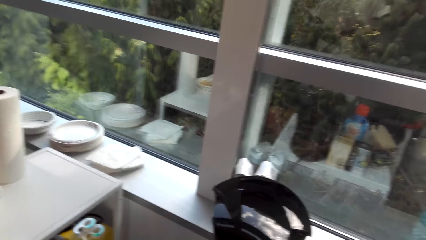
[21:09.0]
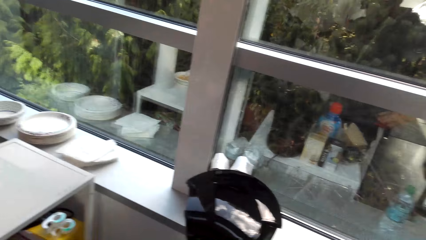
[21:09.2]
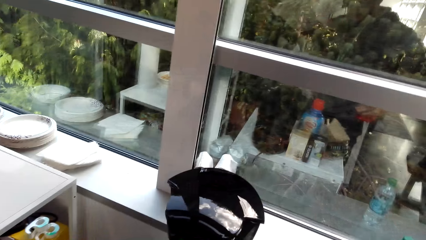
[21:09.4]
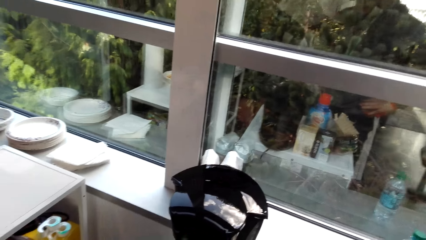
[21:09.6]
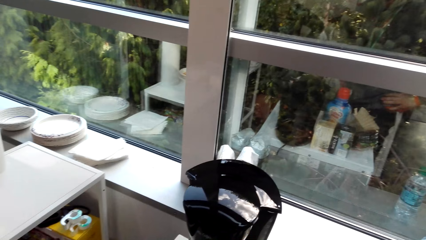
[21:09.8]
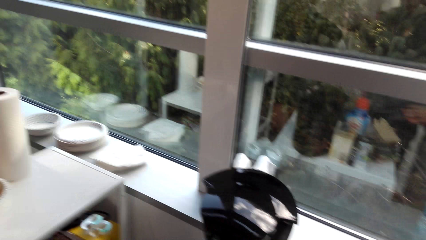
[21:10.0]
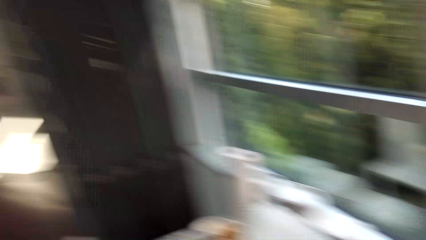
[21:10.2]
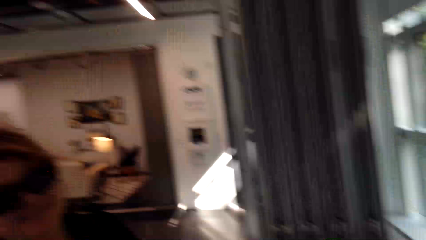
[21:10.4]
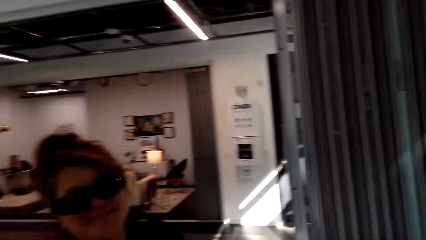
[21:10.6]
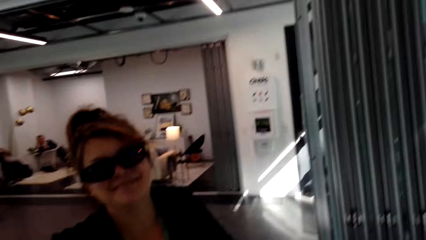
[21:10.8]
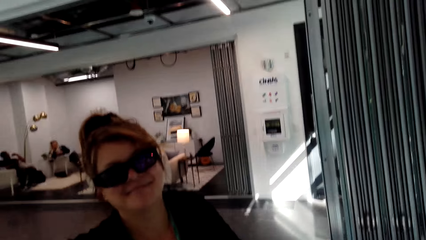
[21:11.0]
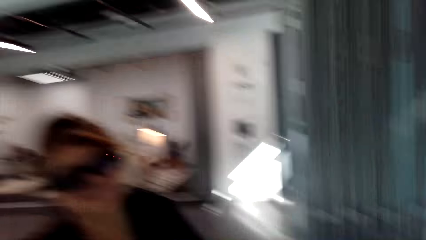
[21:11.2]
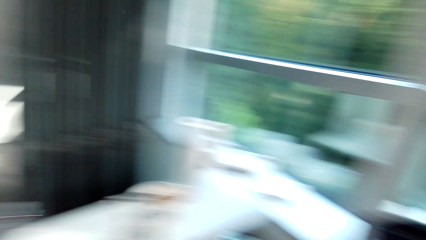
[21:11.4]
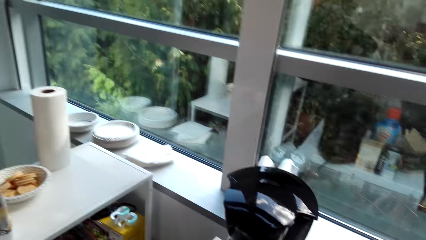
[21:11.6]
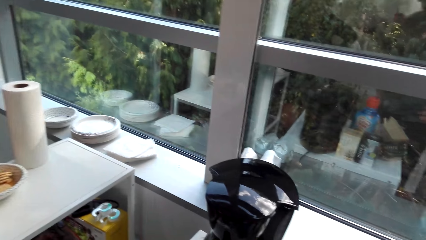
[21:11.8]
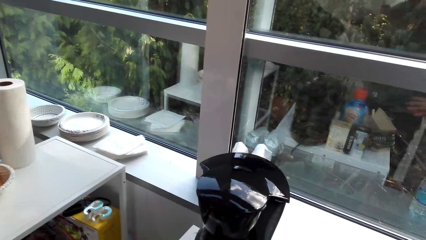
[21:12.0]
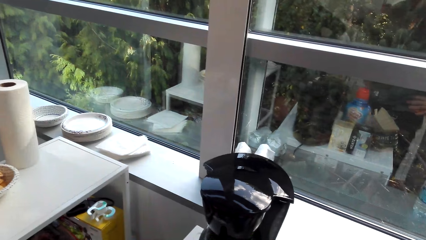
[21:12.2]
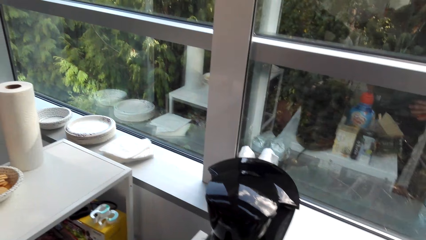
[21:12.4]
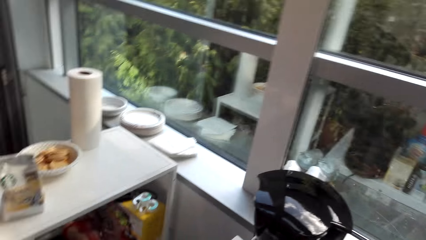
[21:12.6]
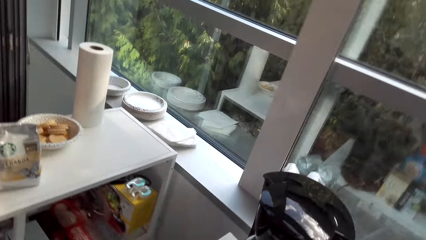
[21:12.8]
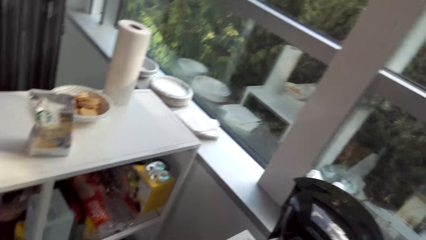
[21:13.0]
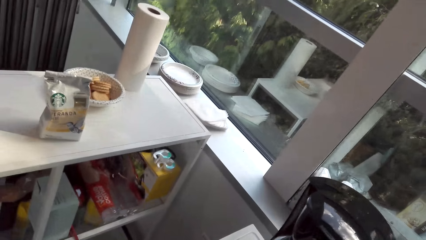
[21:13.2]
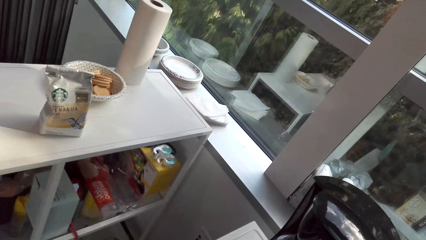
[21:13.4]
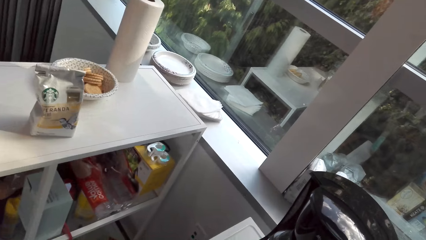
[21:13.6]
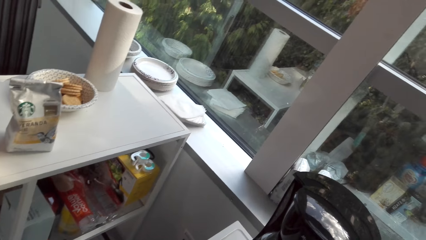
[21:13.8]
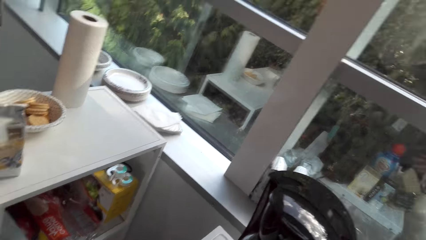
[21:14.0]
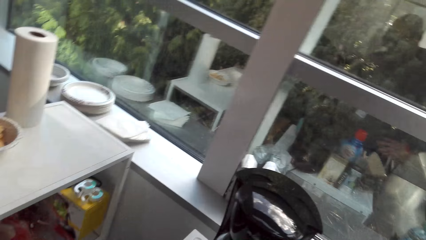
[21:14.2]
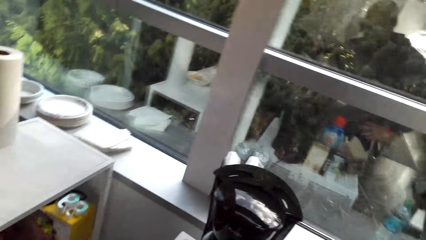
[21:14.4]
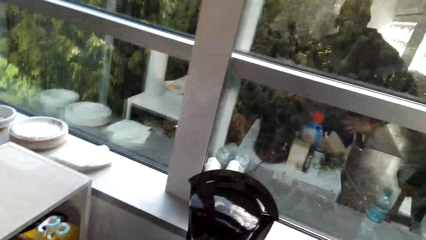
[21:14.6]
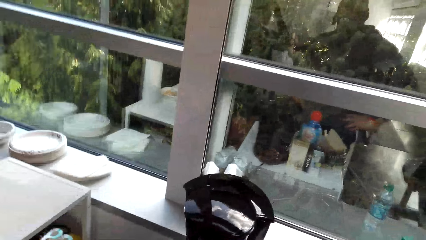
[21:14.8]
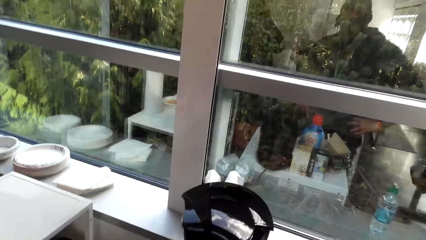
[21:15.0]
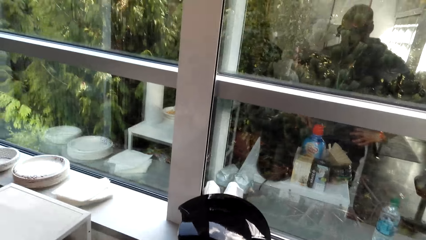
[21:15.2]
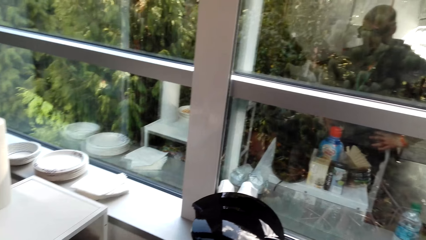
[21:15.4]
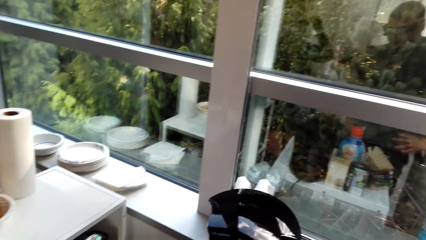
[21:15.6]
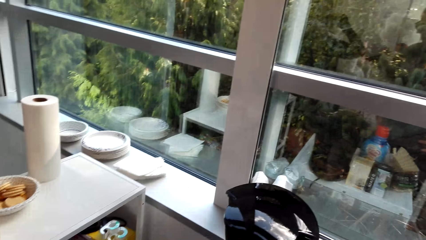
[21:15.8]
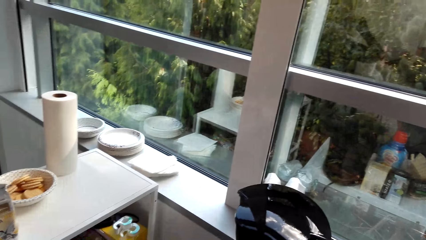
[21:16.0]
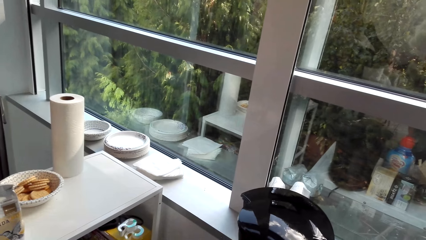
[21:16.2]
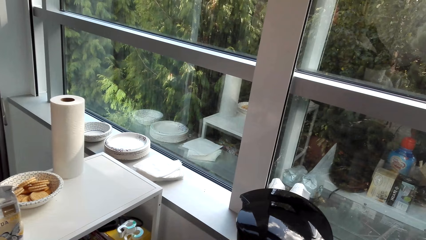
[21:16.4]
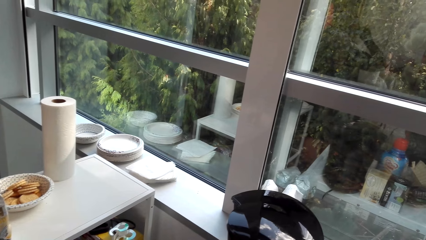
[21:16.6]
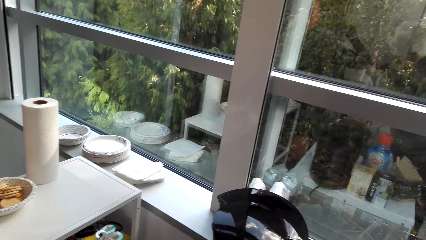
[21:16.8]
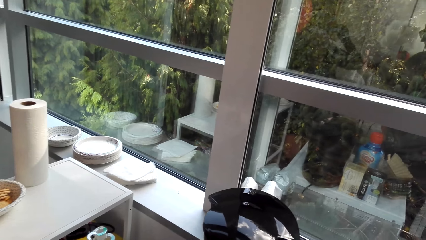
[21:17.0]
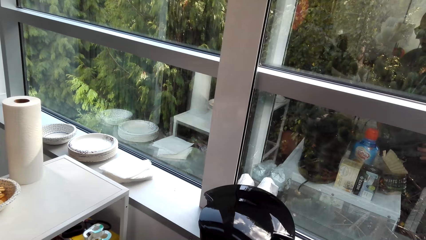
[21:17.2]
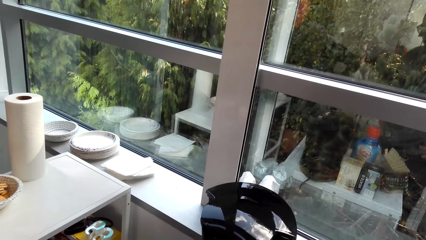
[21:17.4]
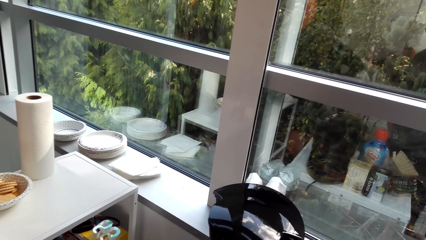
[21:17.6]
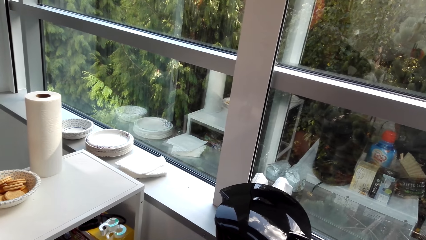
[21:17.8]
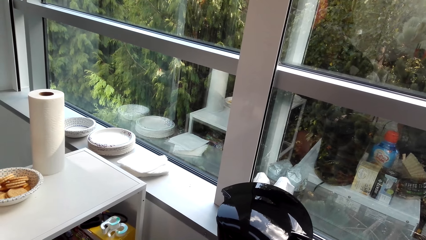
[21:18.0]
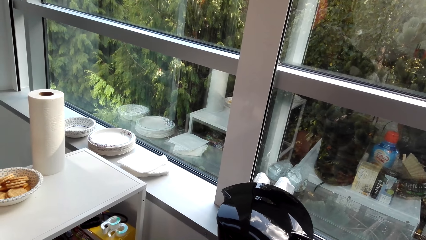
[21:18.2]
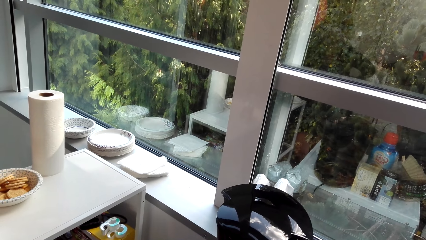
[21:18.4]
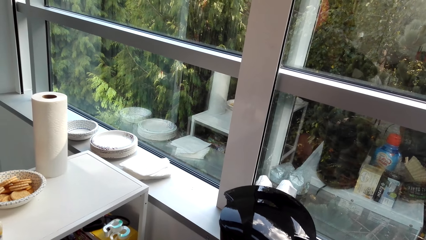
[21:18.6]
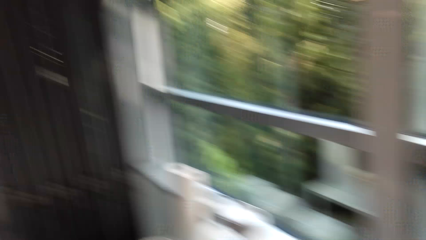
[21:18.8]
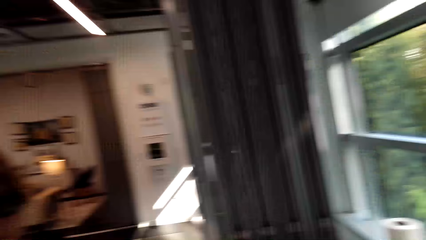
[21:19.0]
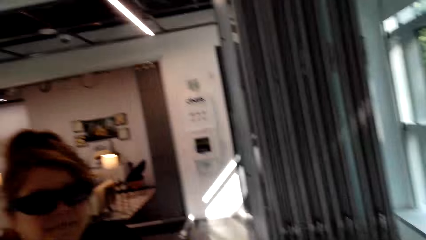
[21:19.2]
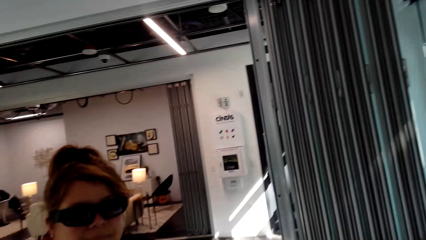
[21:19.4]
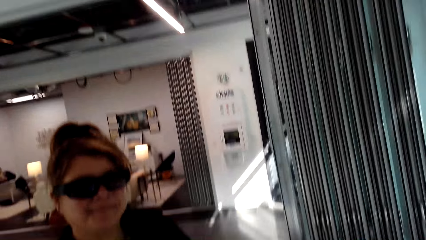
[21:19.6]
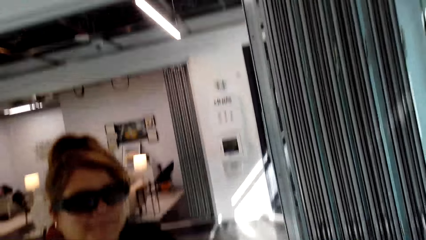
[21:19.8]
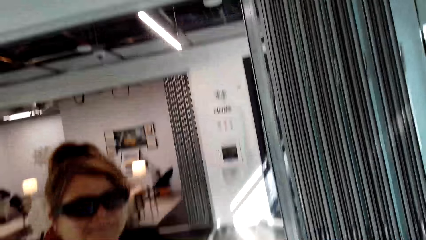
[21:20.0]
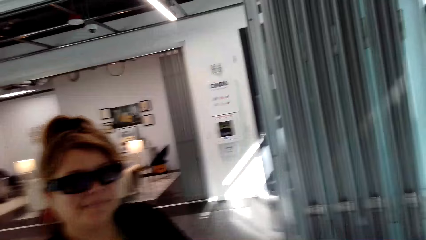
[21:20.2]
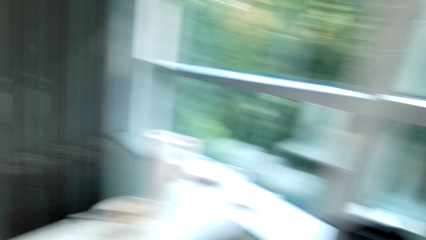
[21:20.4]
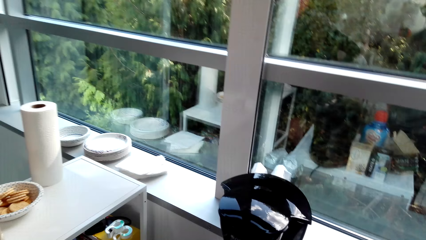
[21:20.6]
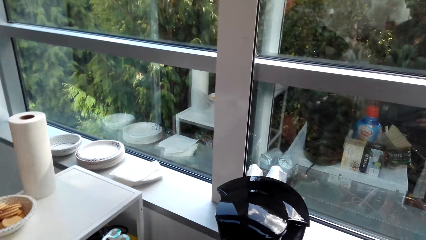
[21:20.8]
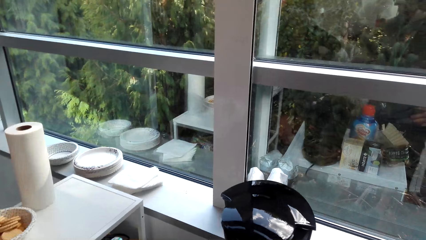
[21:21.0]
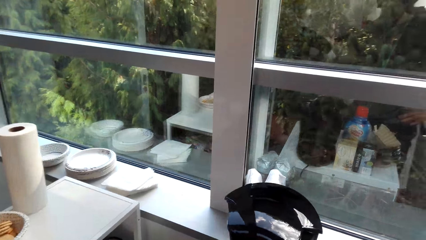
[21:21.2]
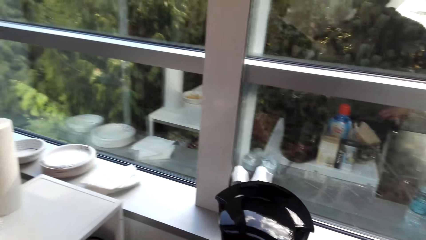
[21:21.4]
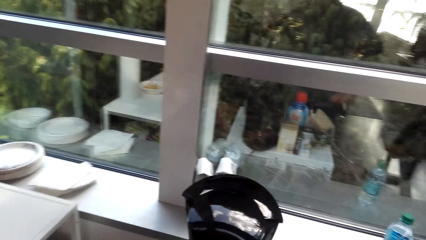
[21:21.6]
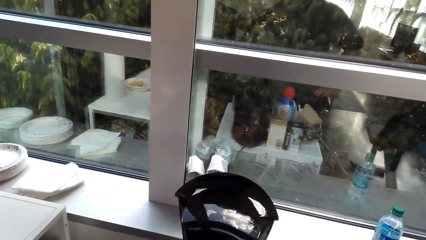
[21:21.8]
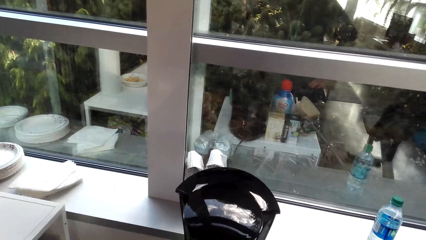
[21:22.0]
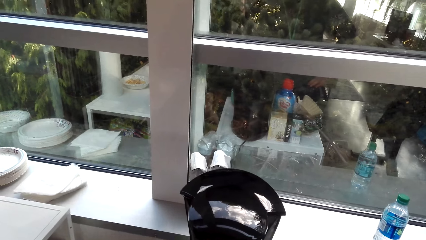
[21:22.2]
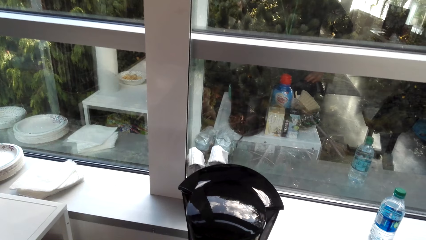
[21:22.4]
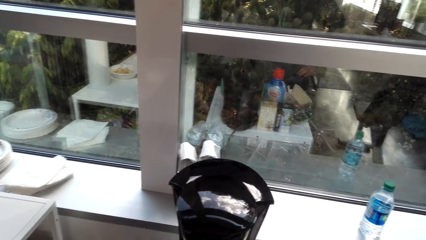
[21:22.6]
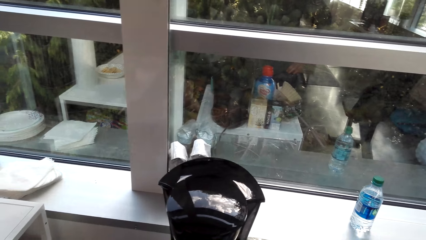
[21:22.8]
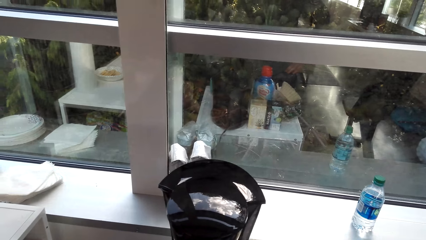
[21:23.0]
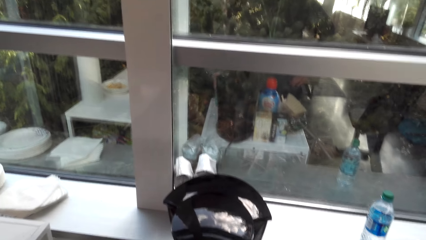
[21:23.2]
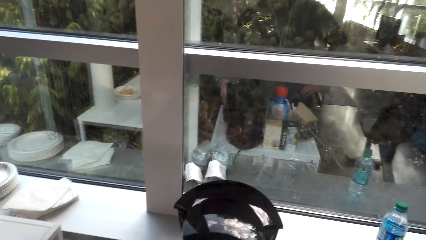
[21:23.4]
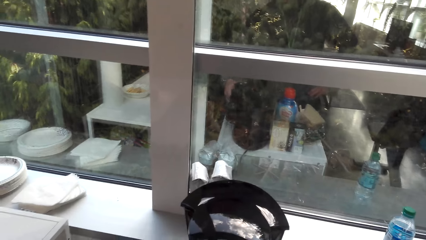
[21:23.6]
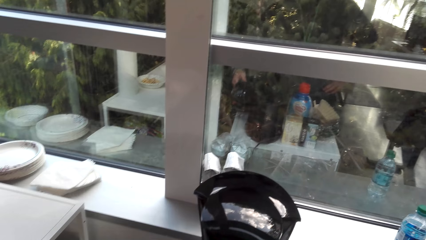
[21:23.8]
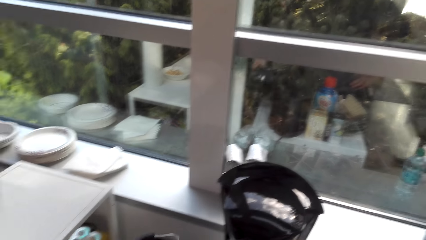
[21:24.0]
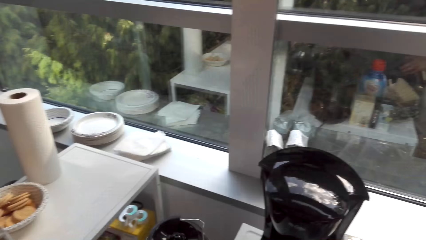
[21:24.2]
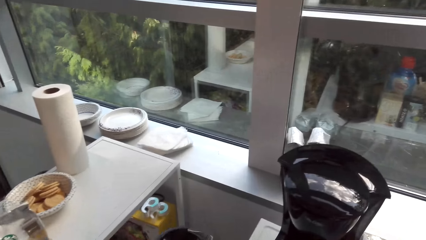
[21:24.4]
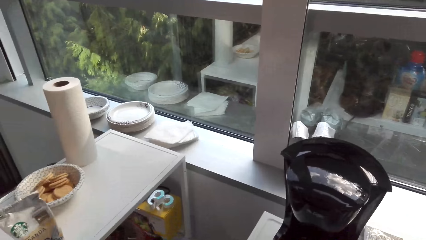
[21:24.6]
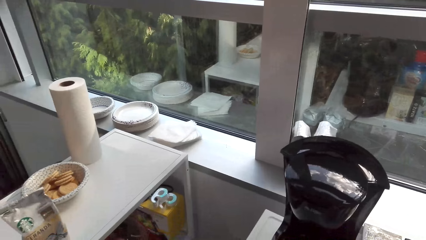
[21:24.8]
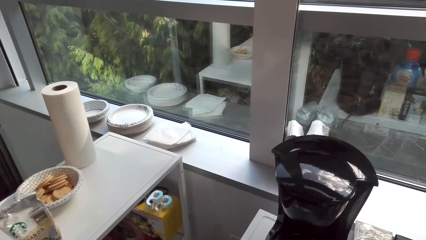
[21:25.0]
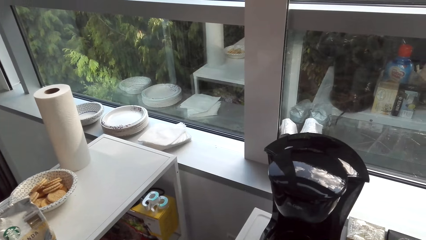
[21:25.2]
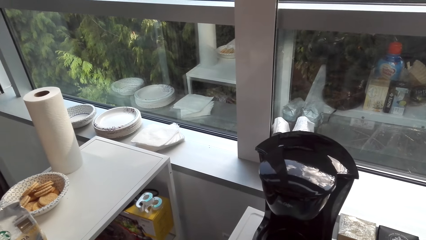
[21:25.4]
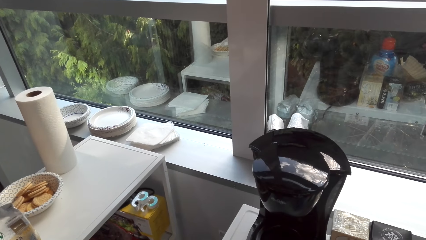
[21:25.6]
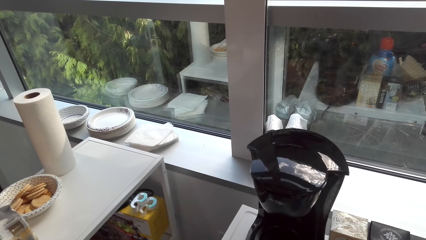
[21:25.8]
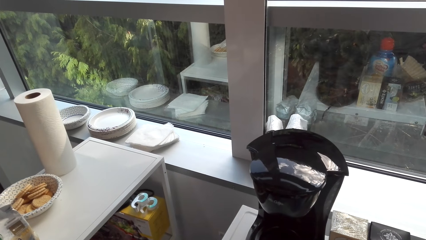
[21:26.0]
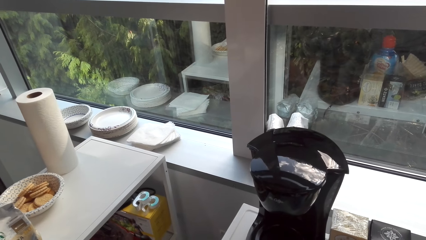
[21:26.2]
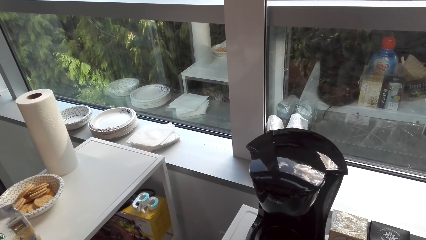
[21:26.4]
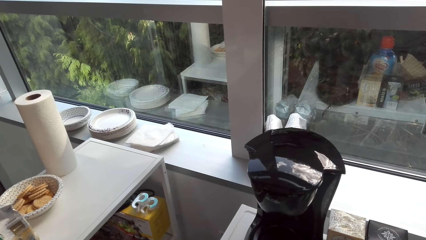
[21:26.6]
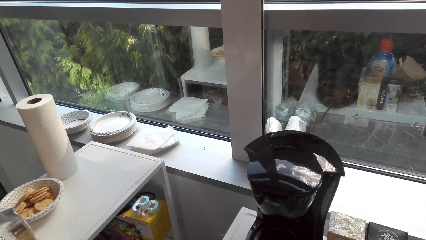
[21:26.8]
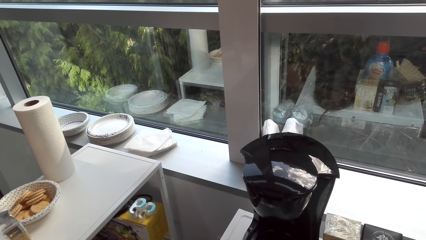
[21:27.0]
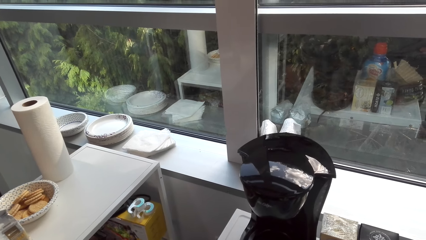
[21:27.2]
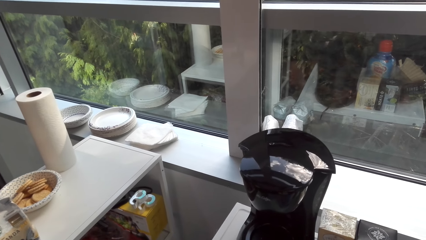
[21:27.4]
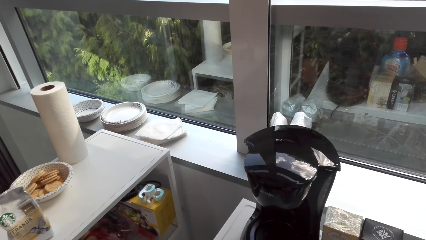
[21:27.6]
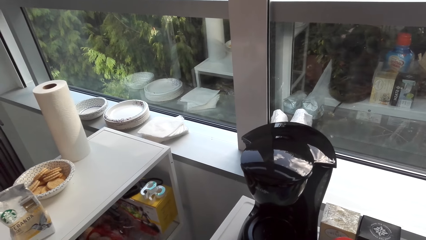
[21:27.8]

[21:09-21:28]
The camera wearer converses with a woman. They move the camera around the kitchen. They converse with the woman. They move the camera around the kitchen.
